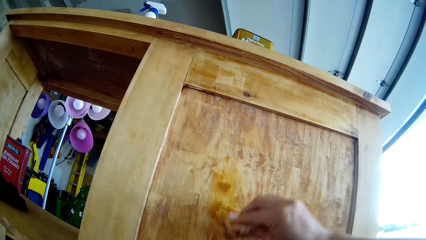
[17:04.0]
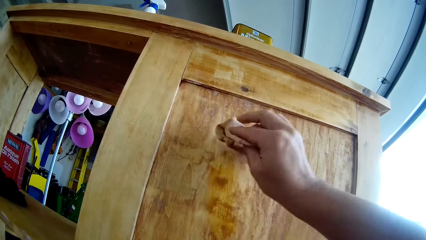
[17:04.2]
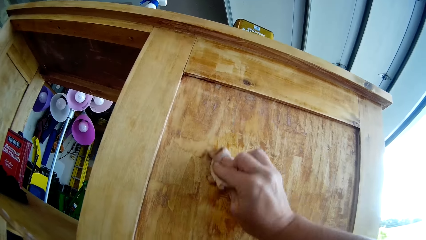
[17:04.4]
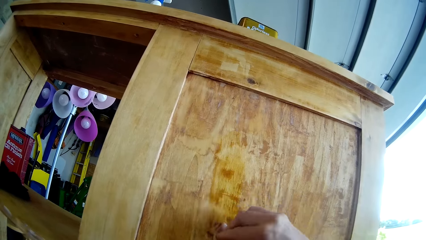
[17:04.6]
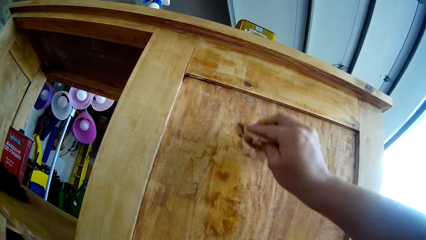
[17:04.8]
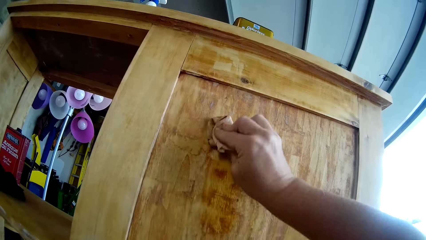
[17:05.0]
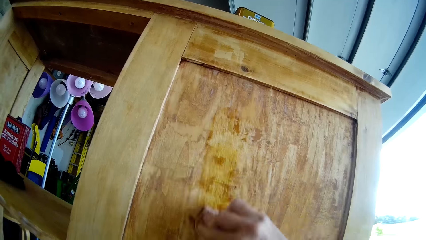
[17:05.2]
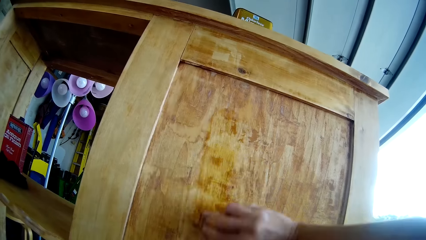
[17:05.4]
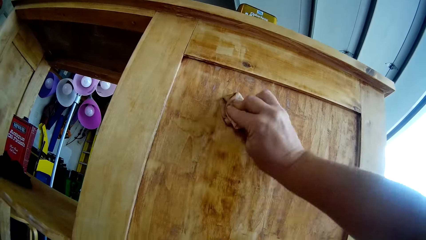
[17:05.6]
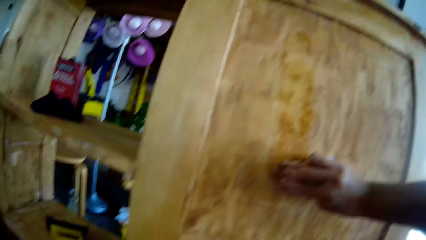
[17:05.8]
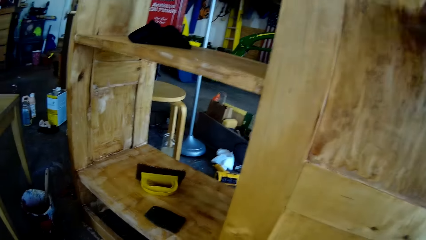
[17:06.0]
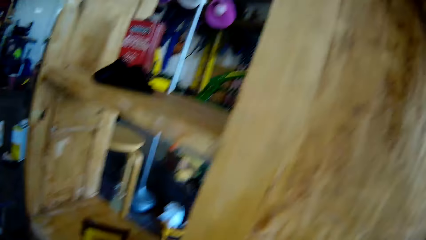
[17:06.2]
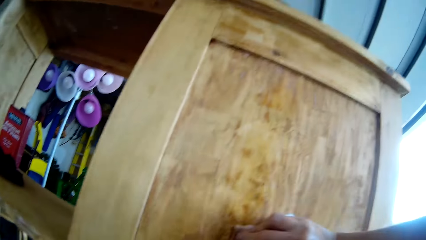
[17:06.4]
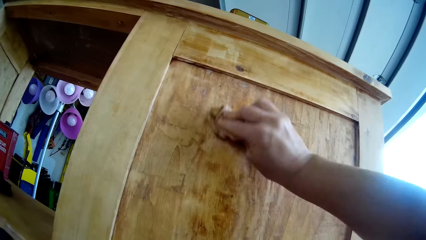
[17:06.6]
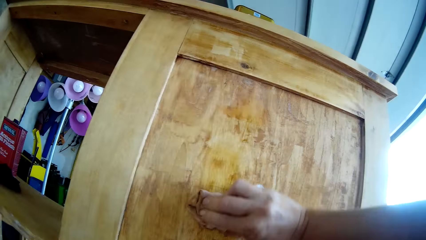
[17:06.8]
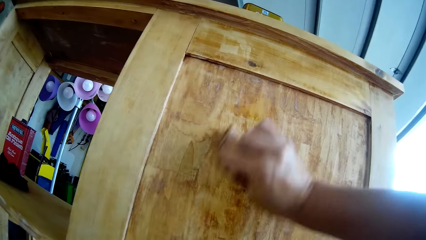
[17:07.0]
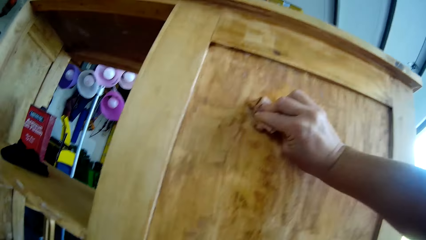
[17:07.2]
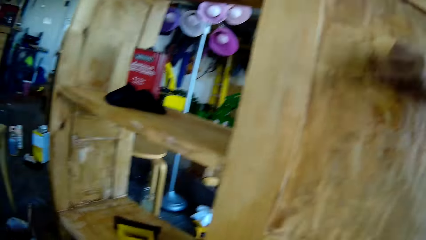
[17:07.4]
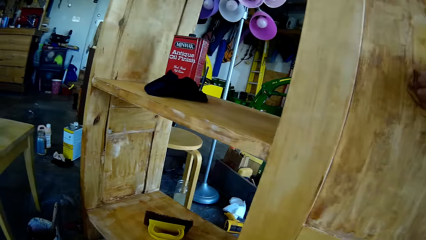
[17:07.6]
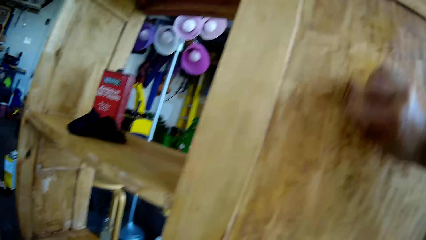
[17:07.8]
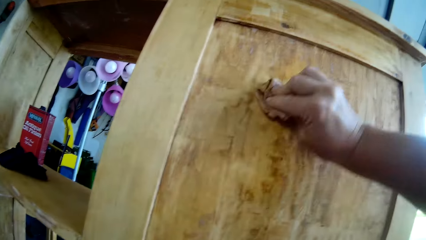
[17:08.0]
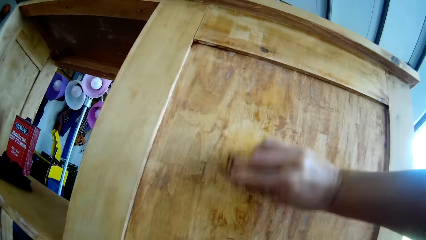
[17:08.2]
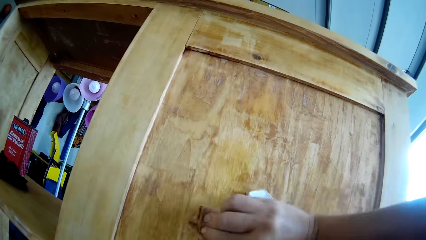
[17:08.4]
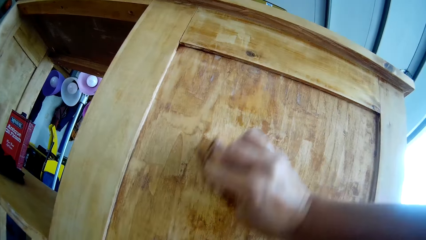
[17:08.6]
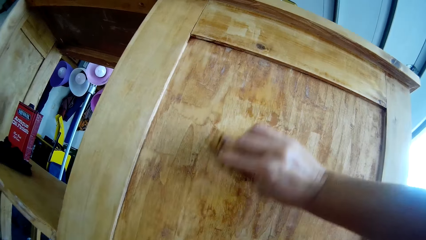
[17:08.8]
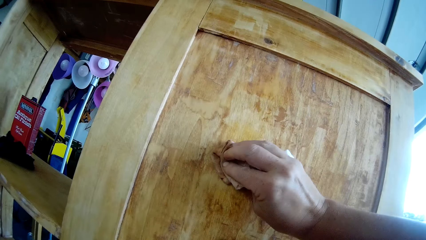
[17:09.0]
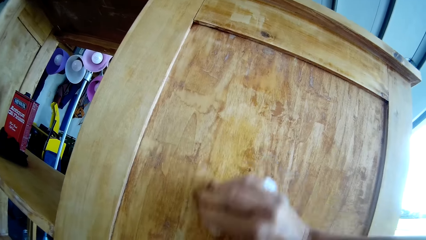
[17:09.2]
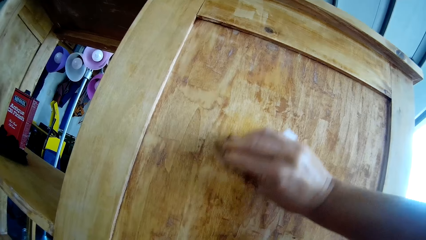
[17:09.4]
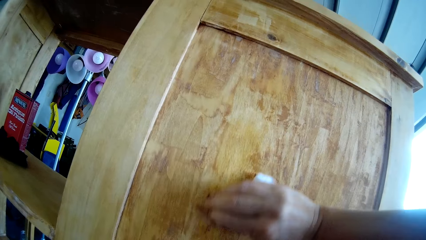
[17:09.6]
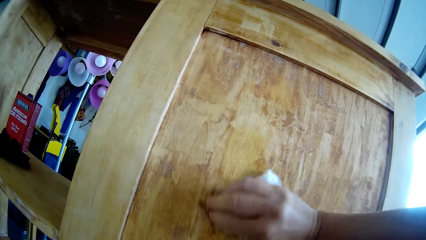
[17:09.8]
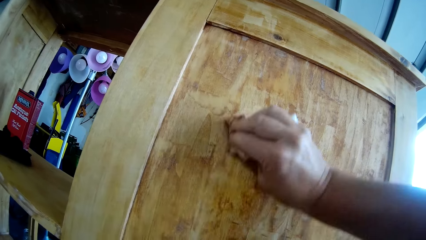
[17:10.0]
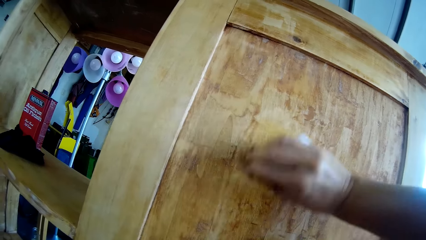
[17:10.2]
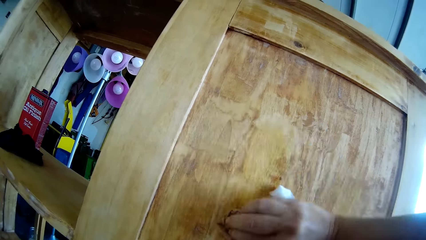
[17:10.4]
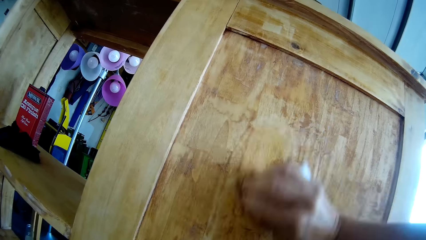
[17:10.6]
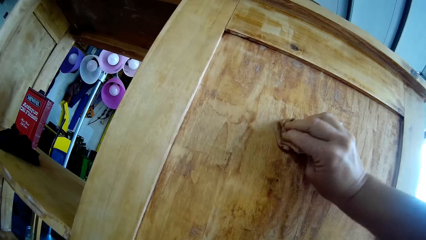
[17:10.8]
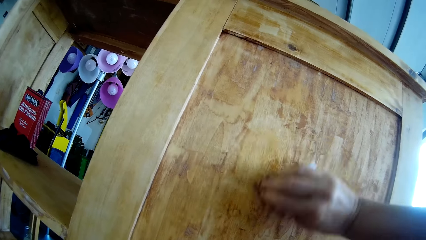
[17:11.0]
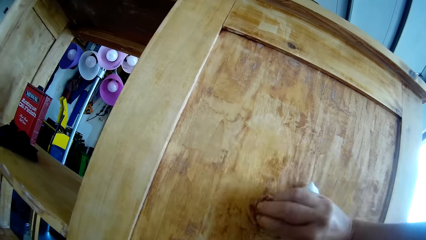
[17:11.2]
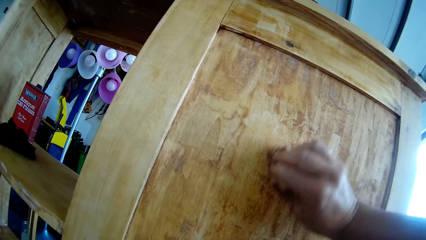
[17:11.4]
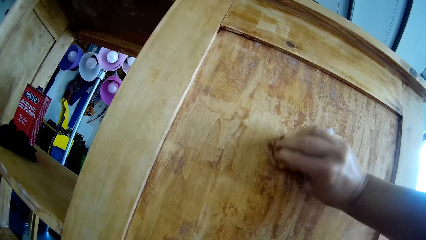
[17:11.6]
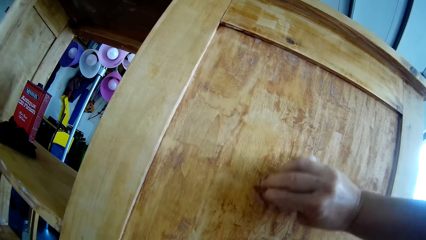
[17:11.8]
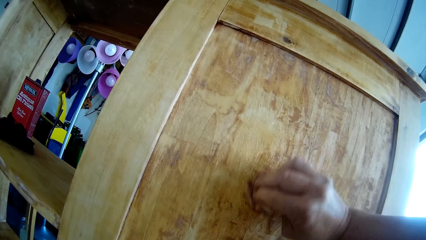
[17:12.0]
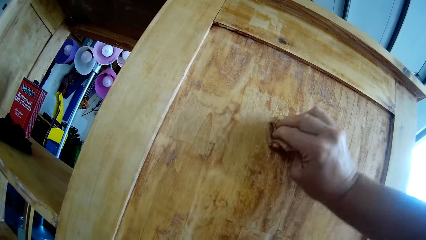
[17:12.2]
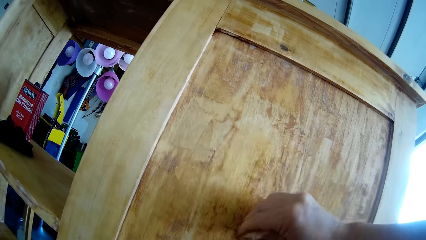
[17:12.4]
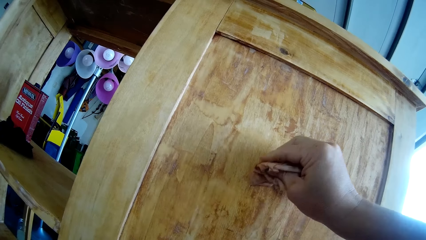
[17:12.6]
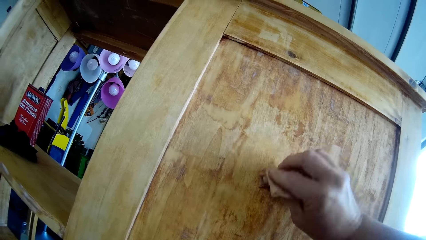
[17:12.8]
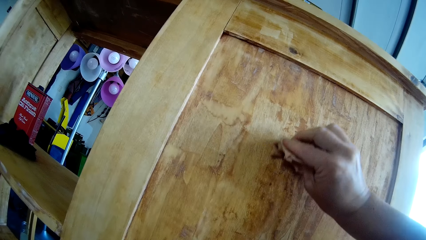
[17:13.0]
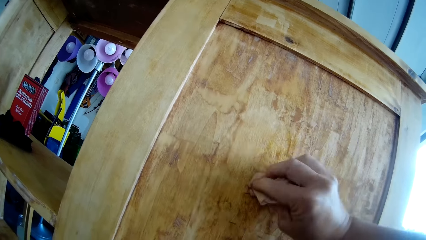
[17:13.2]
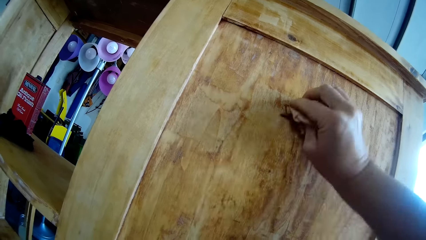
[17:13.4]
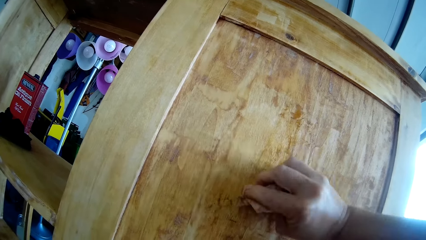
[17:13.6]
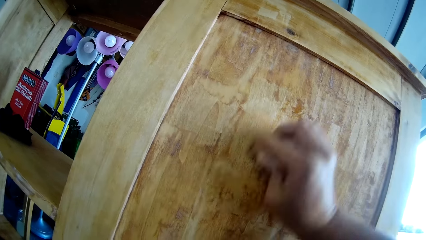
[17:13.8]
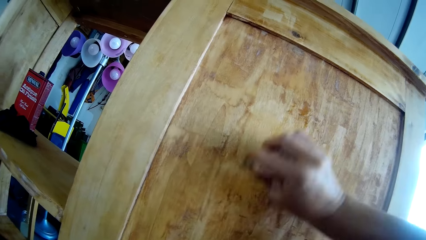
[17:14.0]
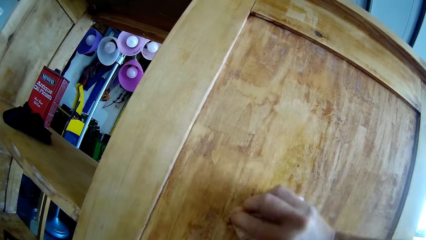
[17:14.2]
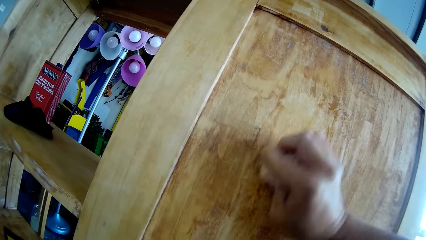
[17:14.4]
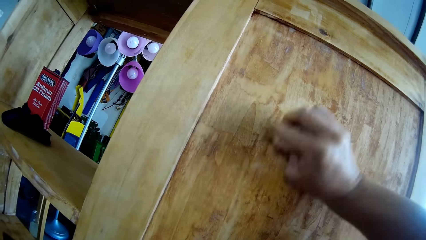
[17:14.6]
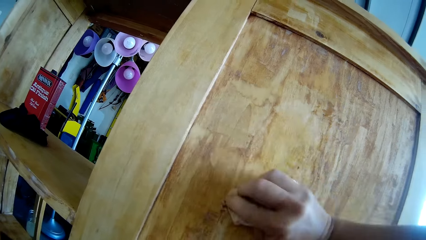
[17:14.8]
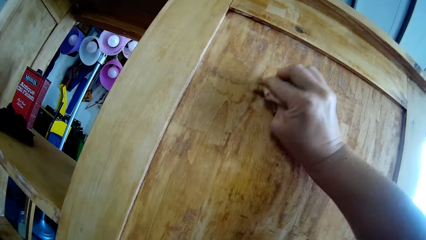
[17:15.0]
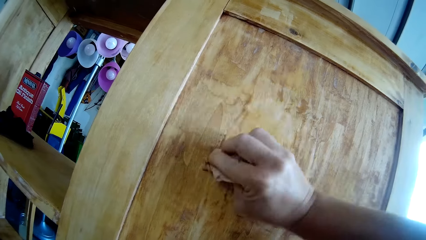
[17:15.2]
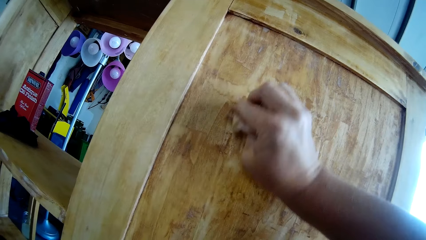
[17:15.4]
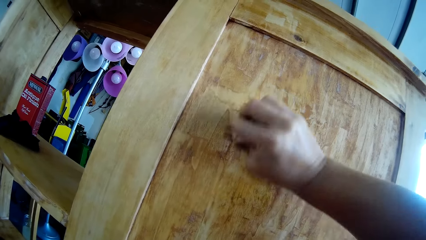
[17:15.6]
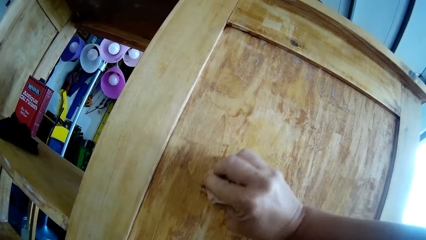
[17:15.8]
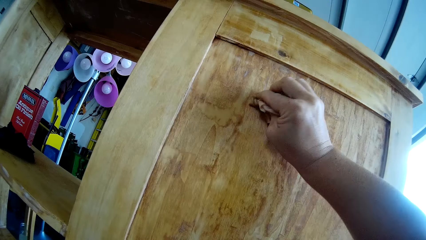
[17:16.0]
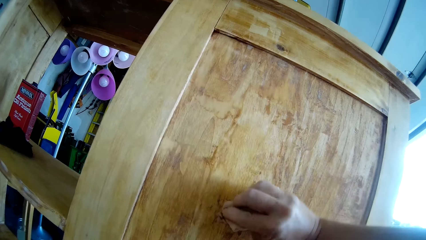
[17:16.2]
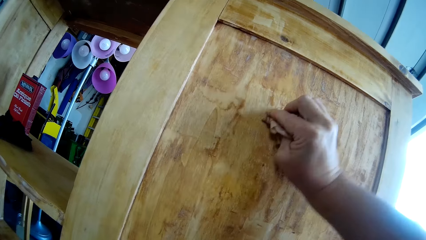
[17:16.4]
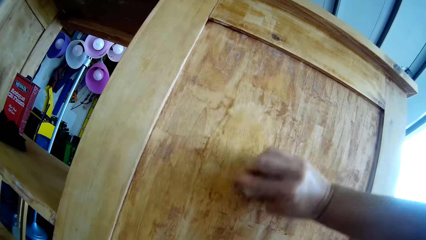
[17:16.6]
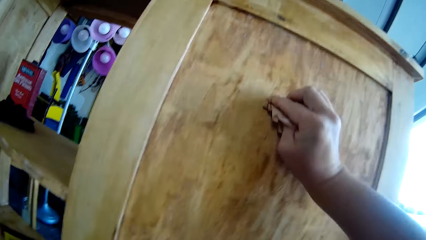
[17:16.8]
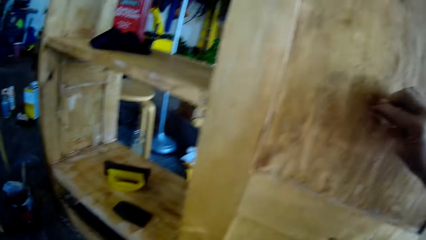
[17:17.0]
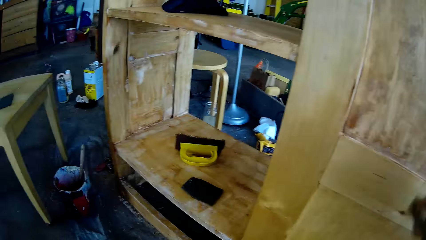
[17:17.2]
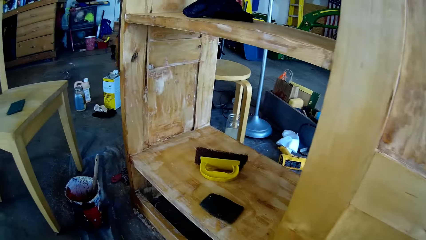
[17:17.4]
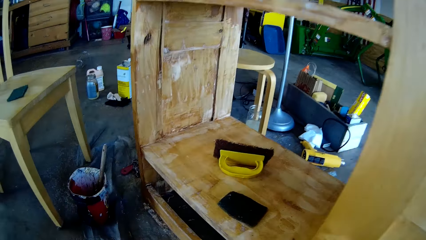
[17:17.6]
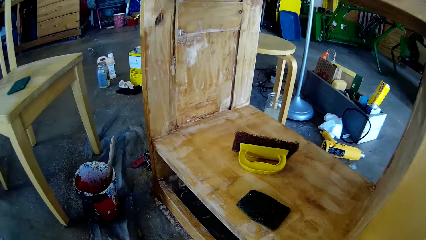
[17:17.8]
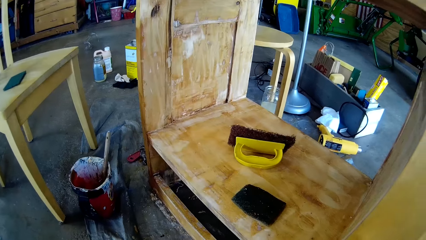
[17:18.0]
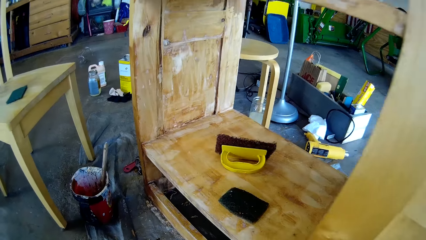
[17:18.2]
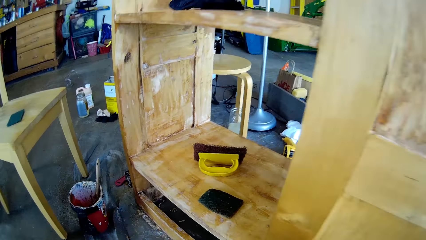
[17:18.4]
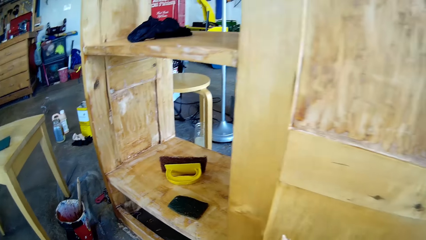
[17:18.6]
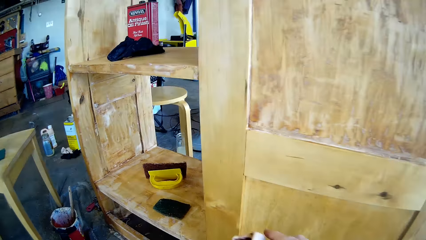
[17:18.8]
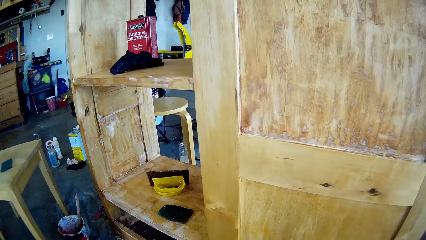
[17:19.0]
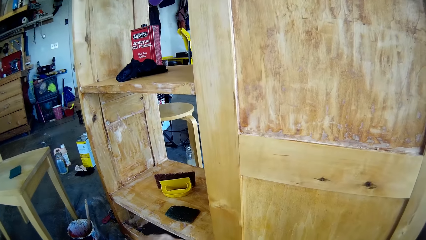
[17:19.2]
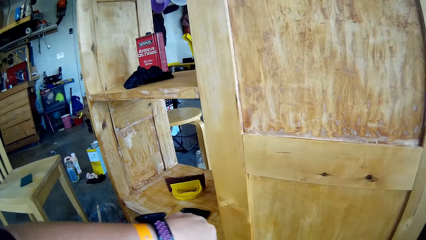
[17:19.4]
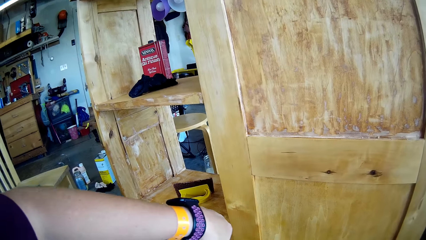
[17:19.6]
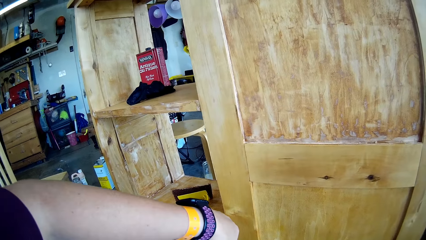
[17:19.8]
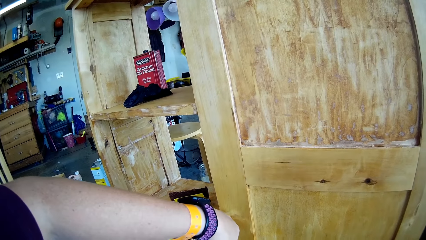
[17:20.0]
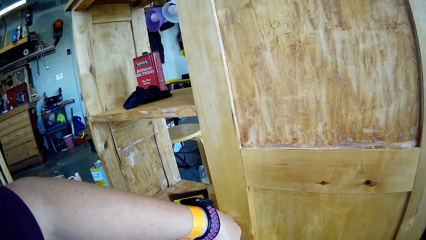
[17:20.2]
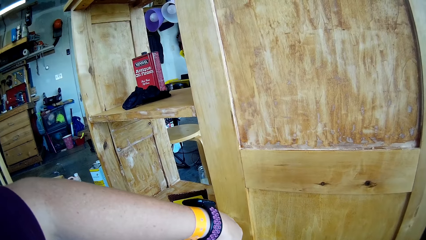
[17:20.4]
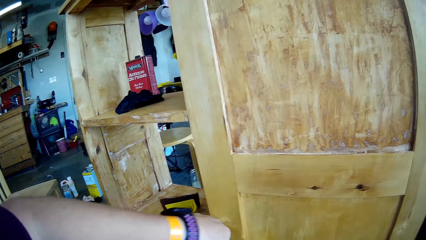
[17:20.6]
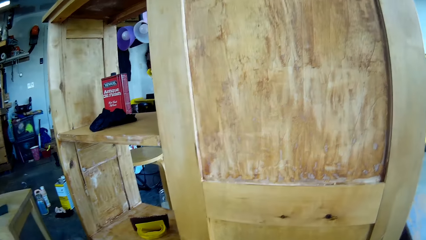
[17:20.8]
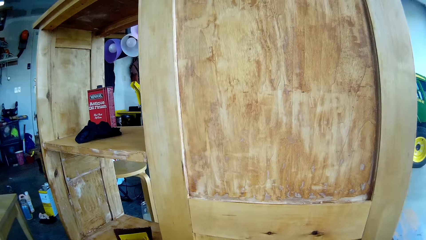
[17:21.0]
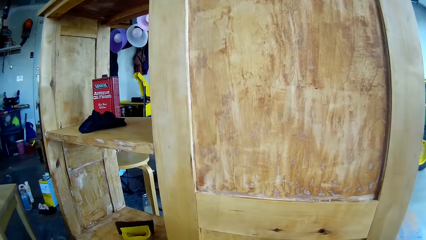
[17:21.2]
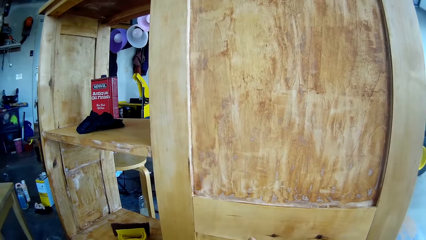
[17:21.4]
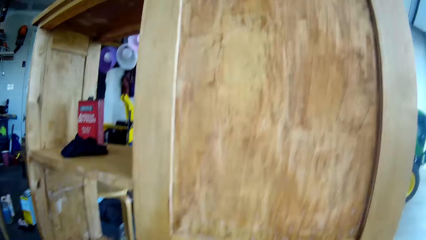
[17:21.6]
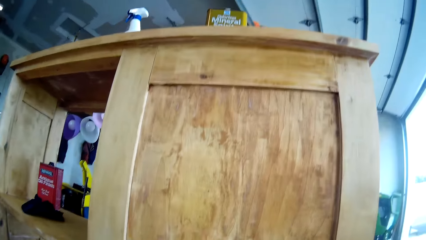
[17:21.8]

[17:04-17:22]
The camera wearer wipes the wooden cupboard with the tissue paper. They paint the stand using sandpaper. They pour water on the tissue paper.
